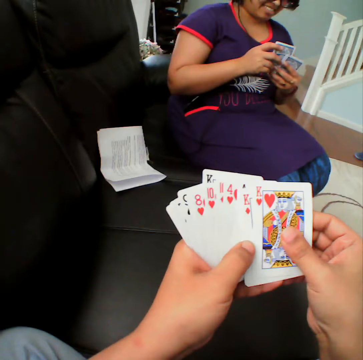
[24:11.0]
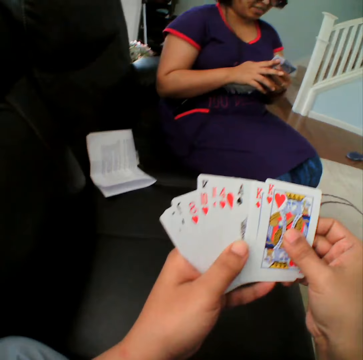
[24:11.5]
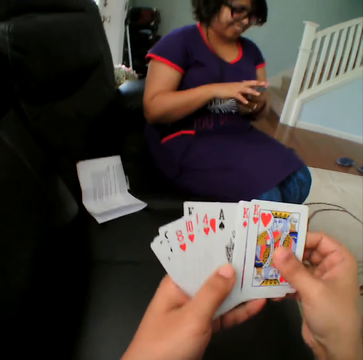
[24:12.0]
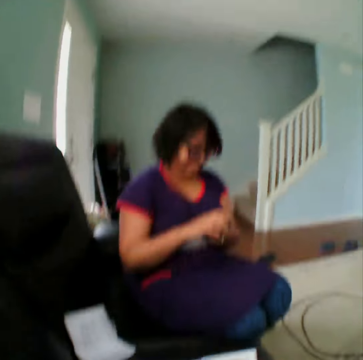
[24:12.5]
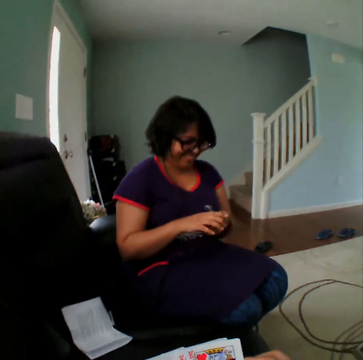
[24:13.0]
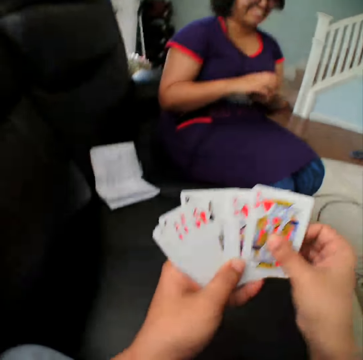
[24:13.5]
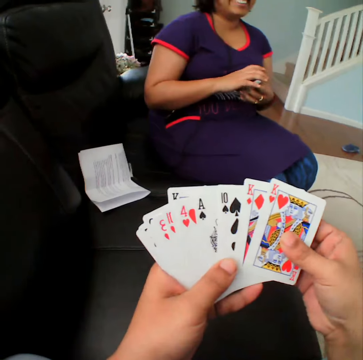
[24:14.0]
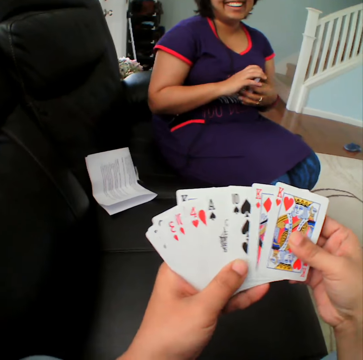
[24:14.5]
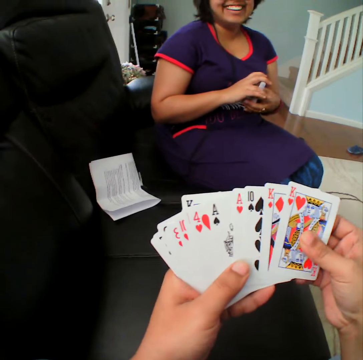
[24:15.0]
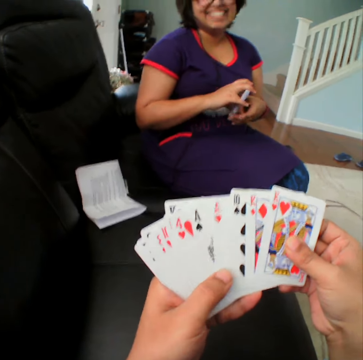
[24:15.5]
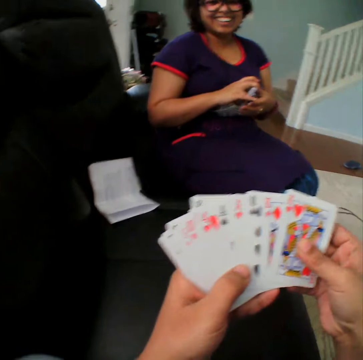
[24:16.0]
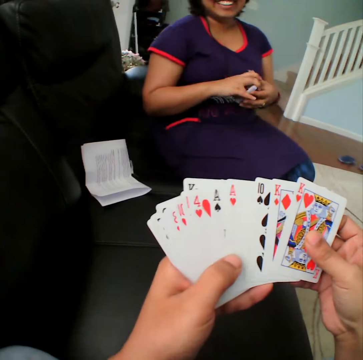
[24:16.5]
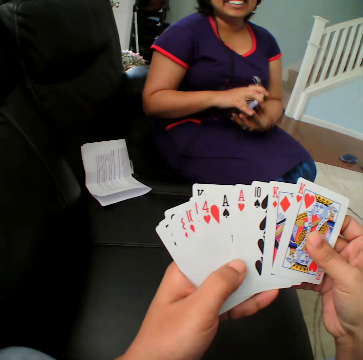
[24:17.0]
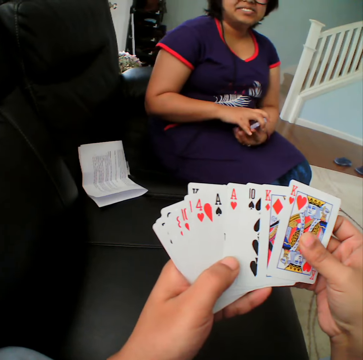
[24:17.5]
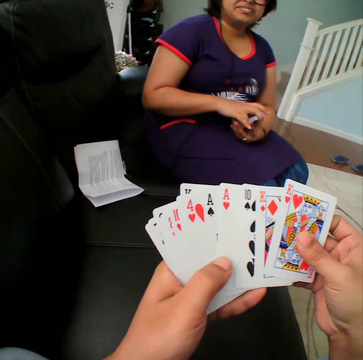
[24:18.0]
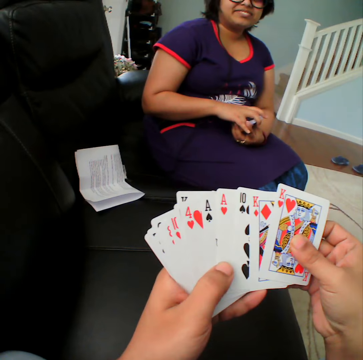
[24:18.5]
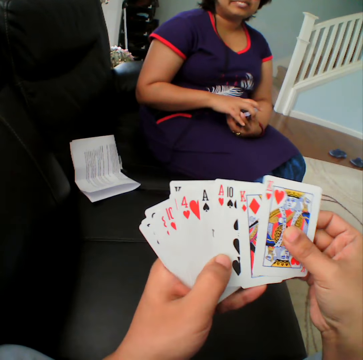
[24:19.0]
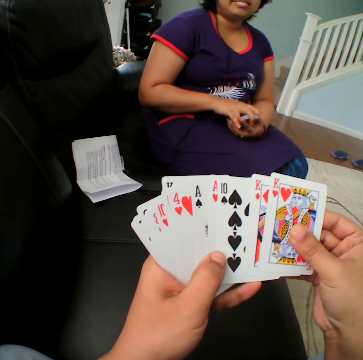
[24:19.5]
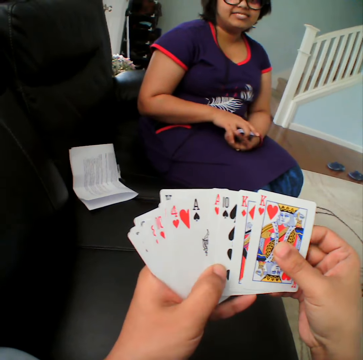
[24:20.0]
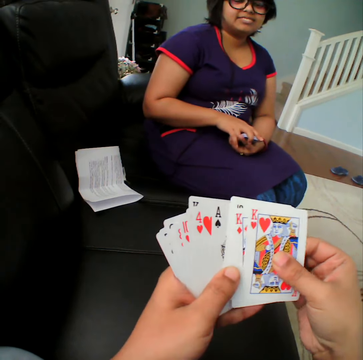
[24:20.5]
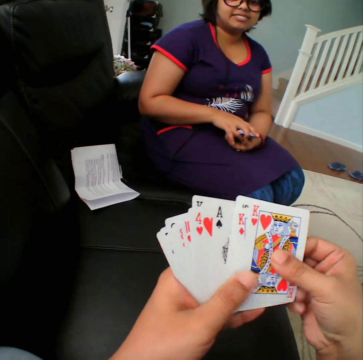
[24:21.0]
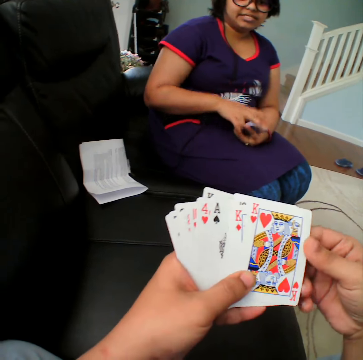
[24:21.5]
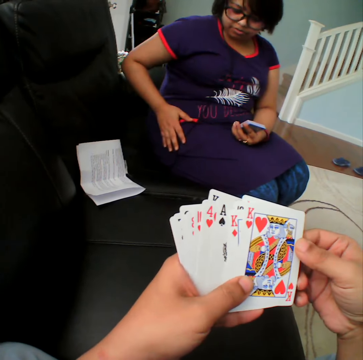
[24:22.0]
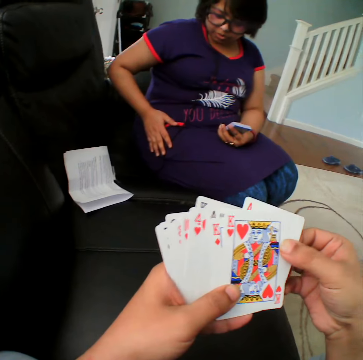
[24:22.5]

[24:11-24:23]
The camera wearer selects the cards.

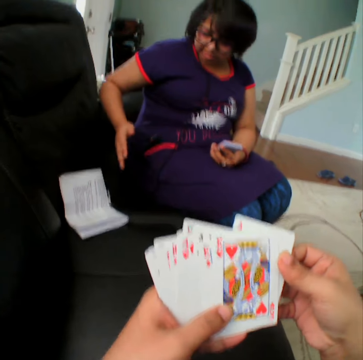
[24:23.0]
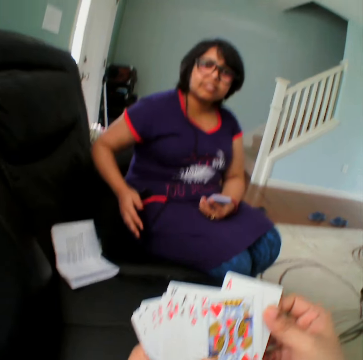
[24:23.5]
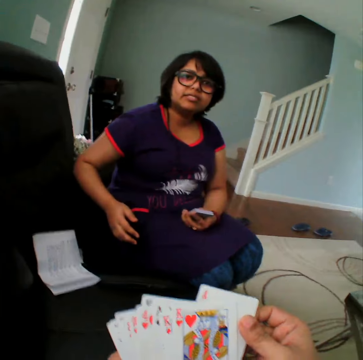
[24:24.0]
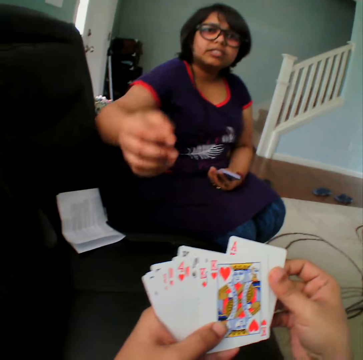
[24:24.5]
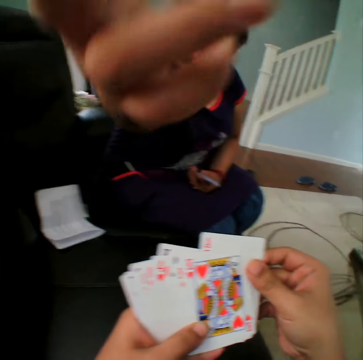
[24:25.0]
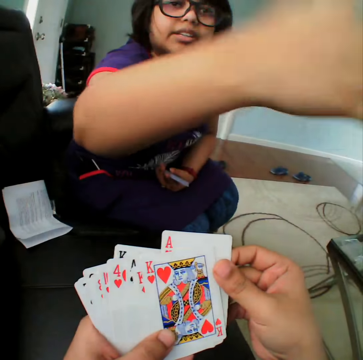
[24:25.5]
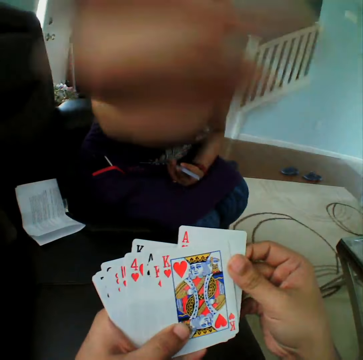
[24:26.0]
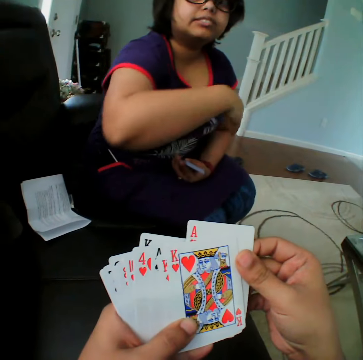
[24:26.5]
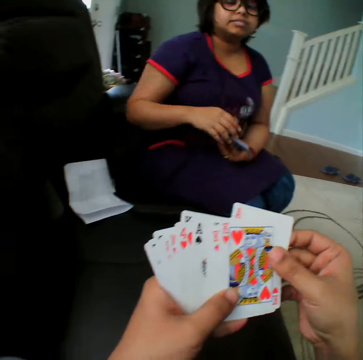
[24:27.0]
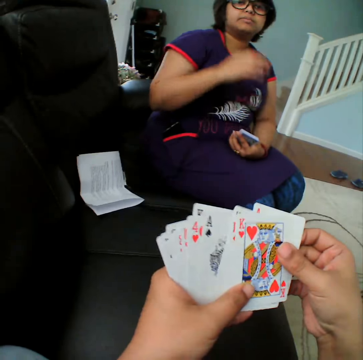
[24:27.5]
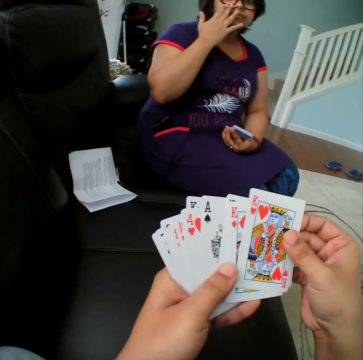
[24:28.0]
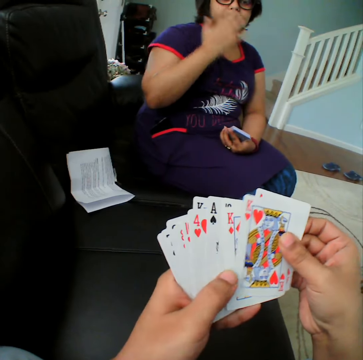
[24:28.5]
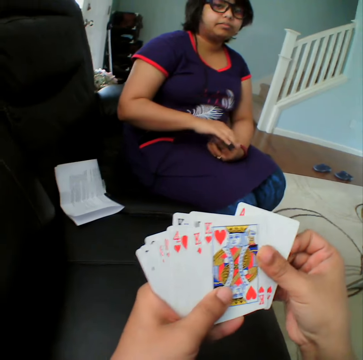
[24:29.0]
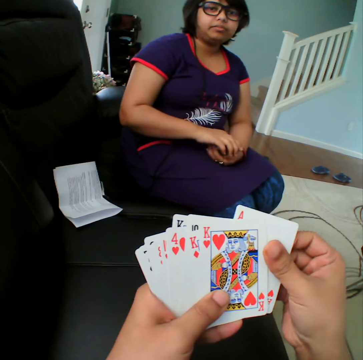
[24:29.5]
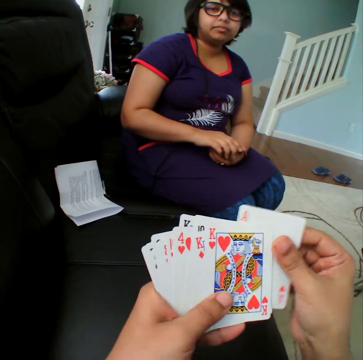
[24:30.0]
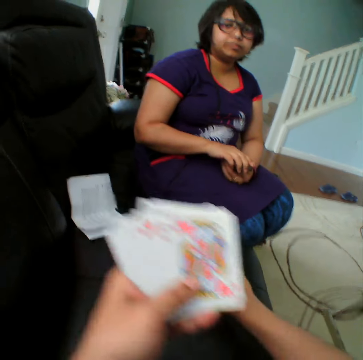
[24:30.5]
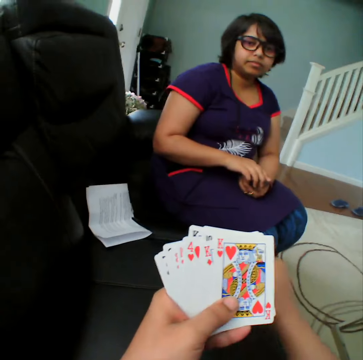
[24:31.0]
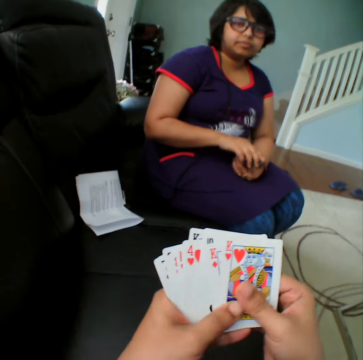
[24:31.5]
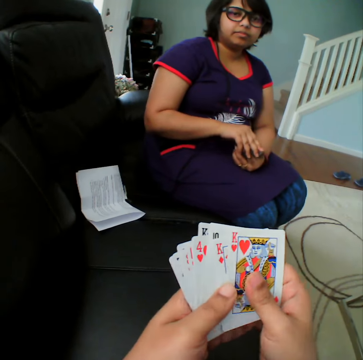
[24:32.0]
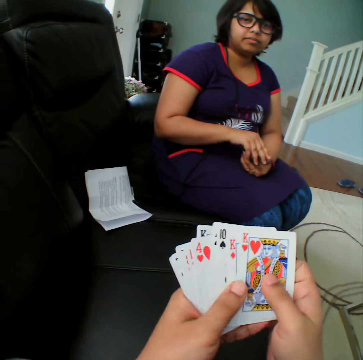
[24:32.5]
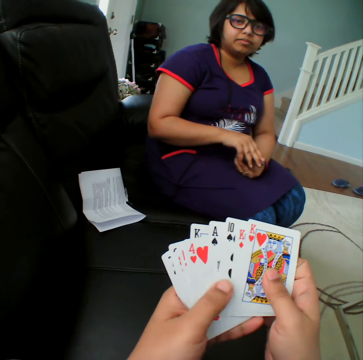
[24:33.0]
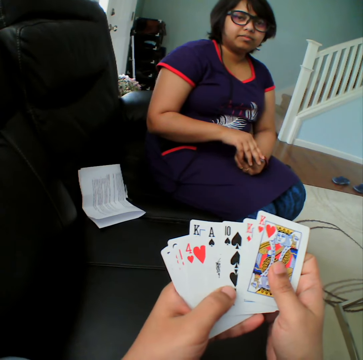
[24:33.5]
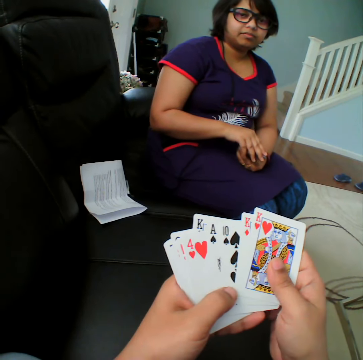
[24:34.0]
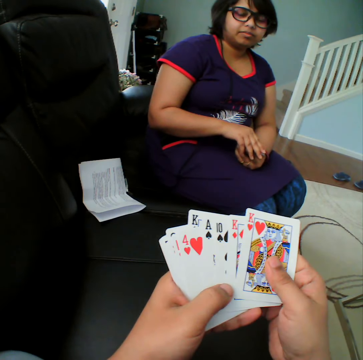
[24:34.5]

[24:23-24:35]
A person stretches the hand towards the camera wearer. The person converses with the camera wearer. The camera wearer selects the cards. They pick the card, place the card in the couch, and select the cards.

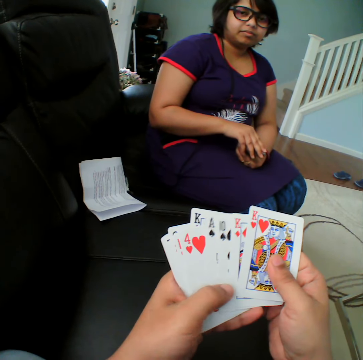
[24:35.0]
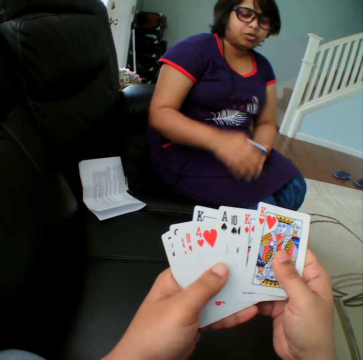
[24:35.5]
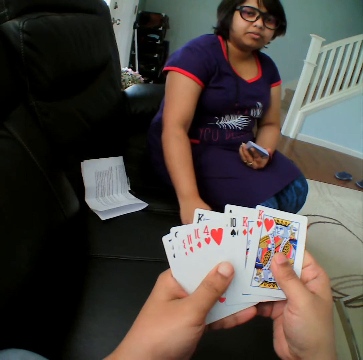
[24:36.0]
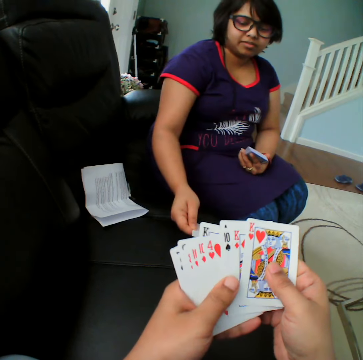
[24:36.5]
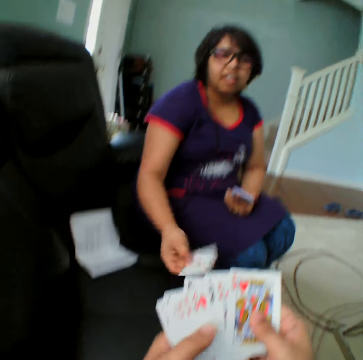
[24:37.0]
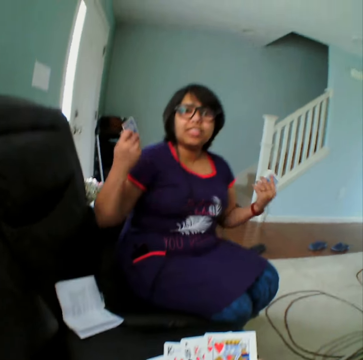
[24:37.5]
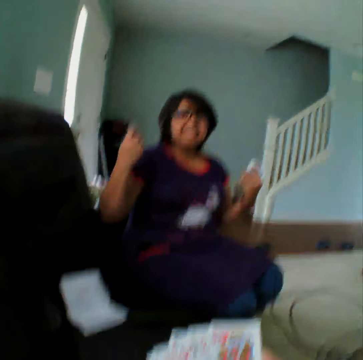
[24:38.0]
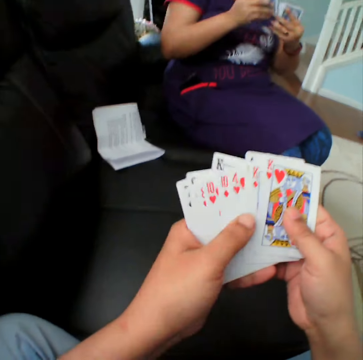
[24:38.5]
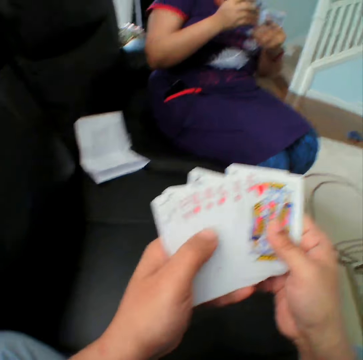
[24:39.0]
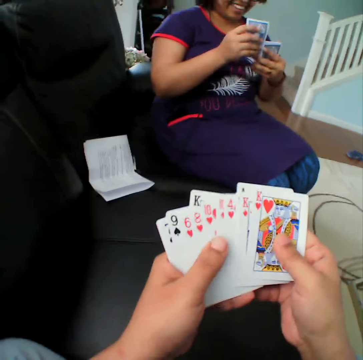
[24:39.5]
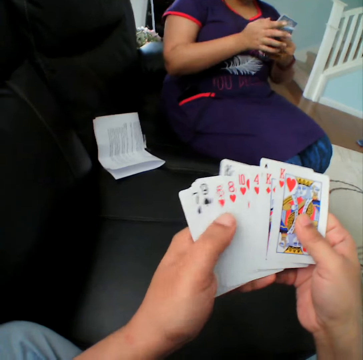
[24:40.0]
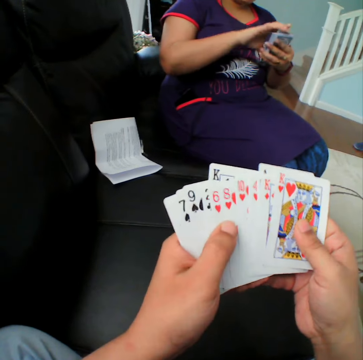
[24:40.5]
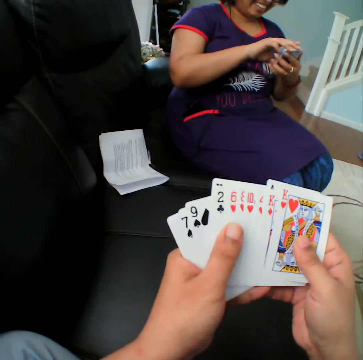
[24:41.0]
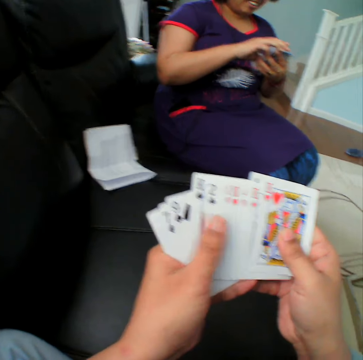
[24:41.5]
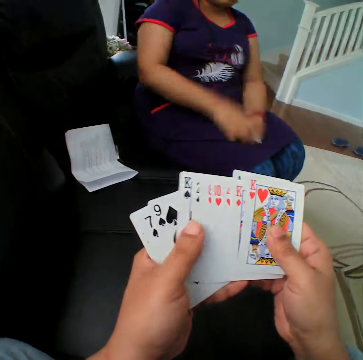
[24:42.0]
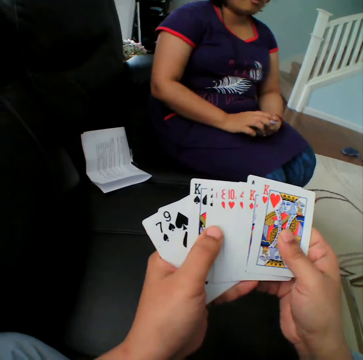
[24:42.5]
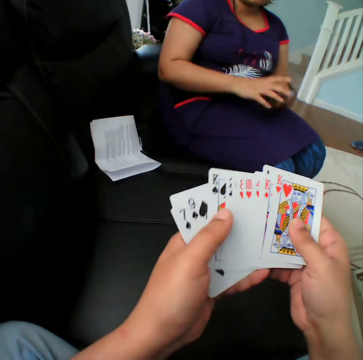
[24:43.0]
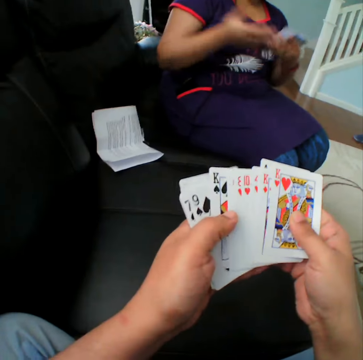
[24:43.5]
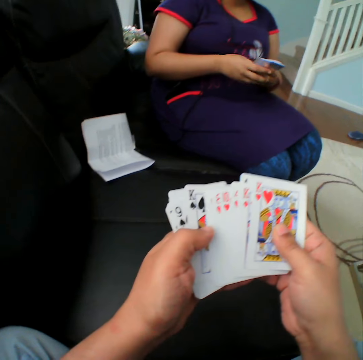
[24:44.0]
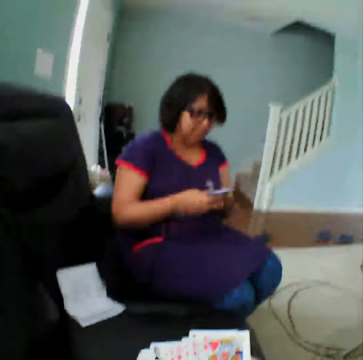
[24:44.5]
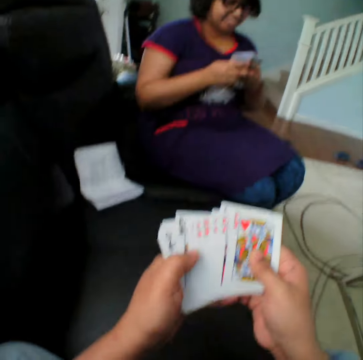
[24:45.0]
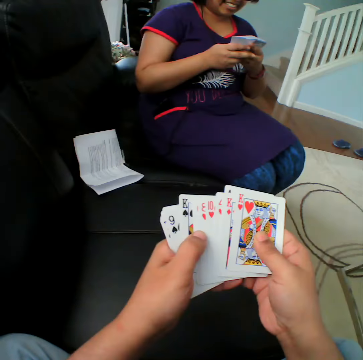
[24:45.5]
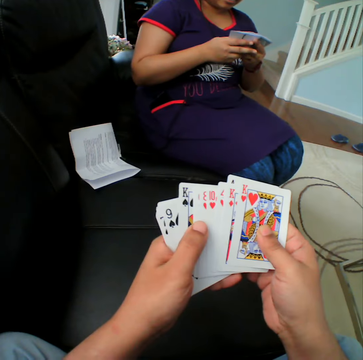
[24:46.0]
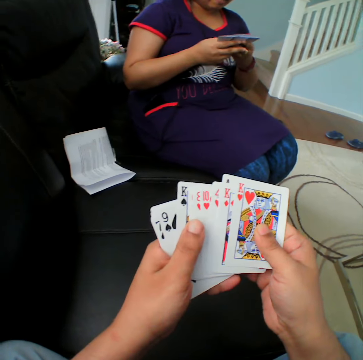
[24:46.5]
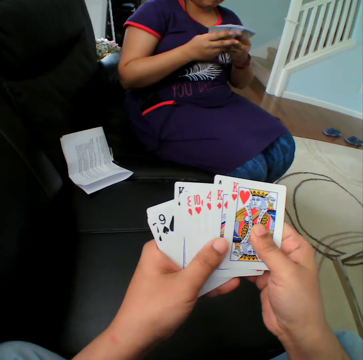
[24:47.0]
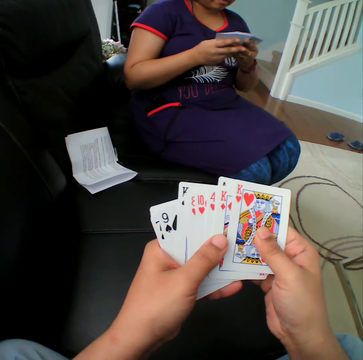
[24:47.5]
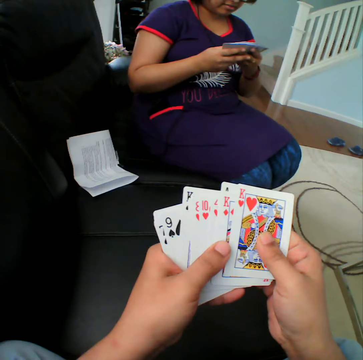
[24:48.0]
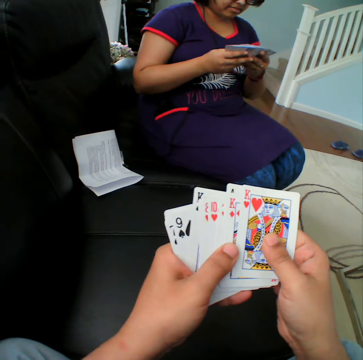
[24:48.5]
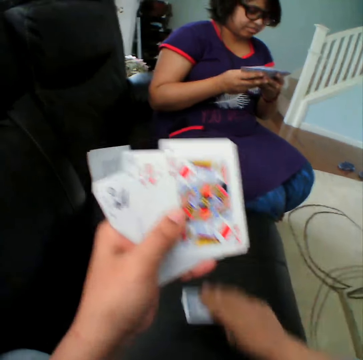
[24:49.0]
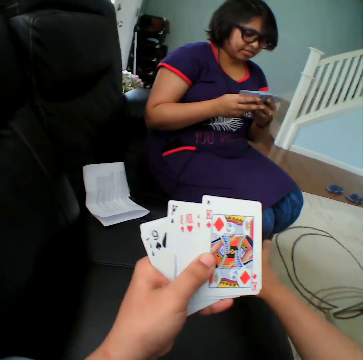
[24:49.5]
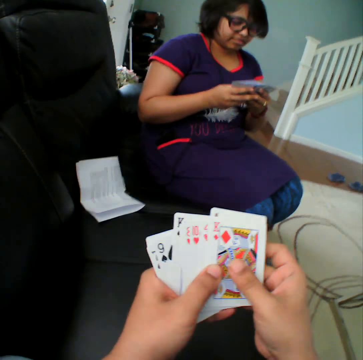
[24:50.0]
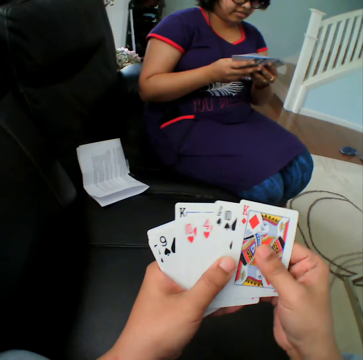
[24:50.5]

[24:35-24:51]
A person picks the card. The camera wearer selects the cards. They pick the card and place the card in the couch.
